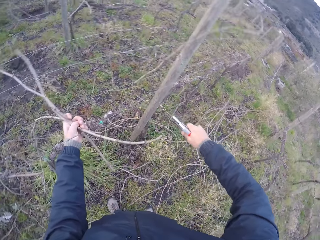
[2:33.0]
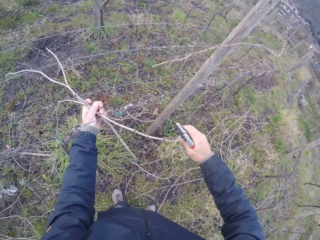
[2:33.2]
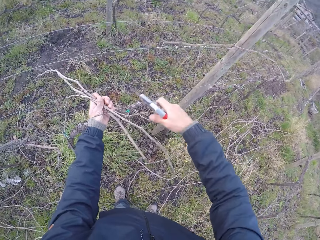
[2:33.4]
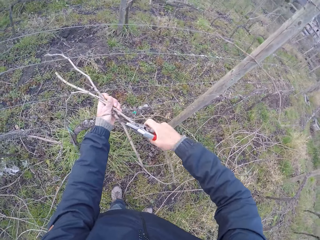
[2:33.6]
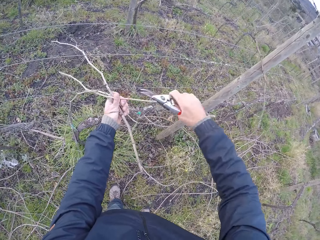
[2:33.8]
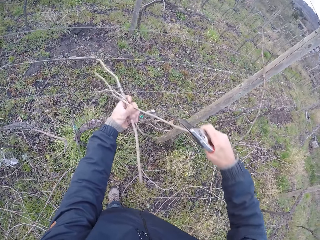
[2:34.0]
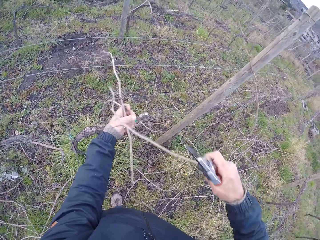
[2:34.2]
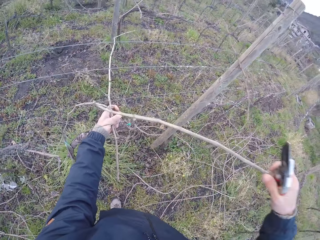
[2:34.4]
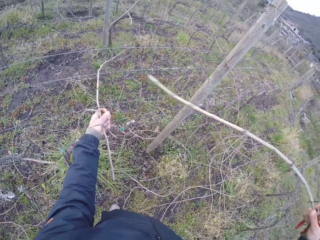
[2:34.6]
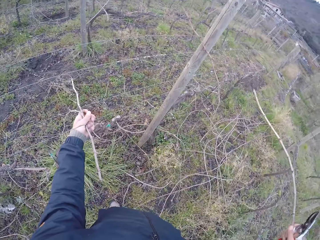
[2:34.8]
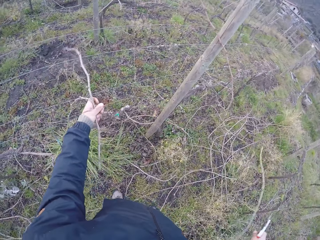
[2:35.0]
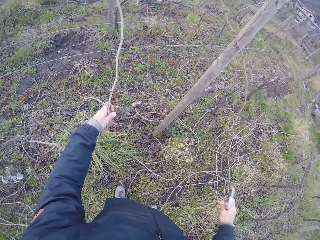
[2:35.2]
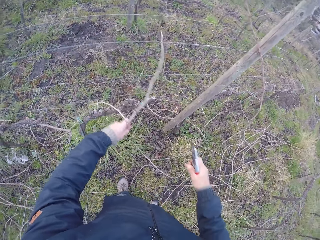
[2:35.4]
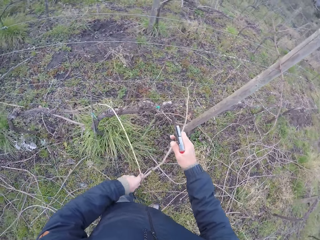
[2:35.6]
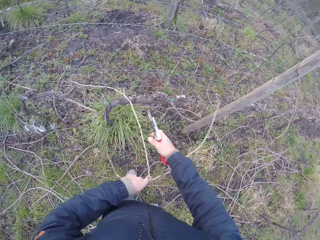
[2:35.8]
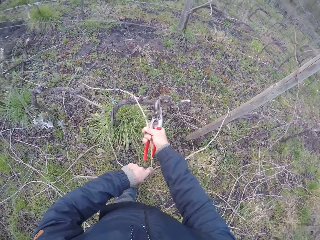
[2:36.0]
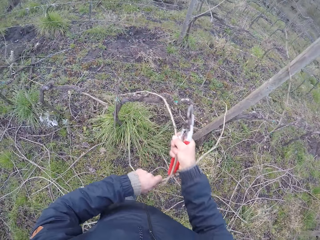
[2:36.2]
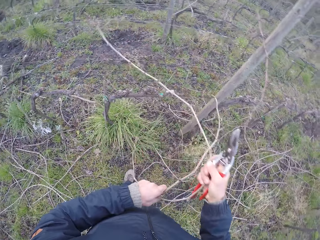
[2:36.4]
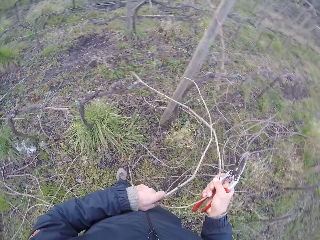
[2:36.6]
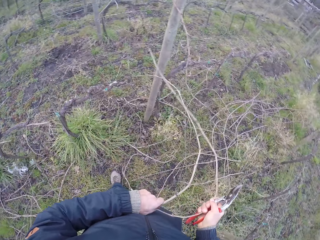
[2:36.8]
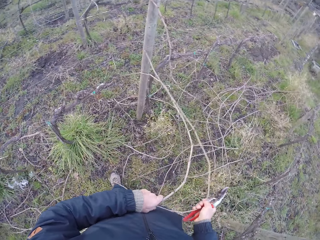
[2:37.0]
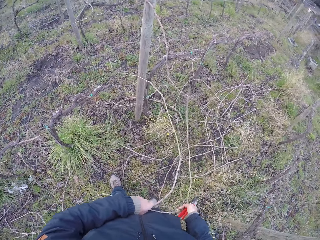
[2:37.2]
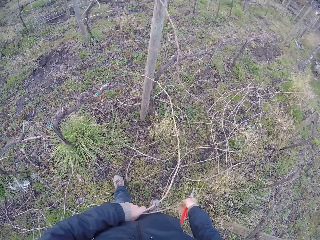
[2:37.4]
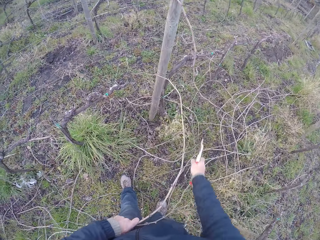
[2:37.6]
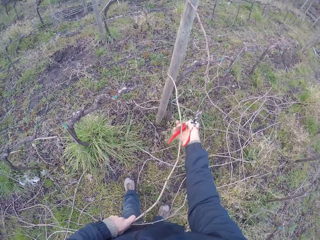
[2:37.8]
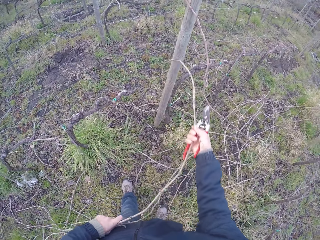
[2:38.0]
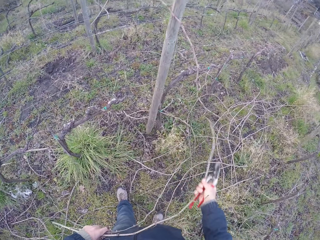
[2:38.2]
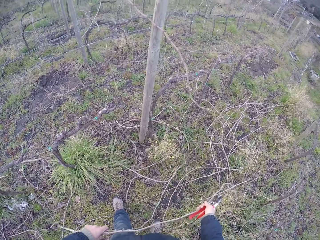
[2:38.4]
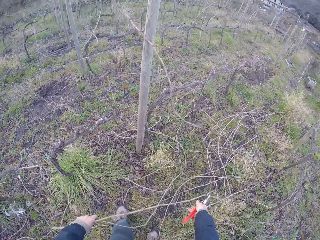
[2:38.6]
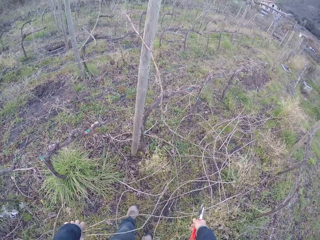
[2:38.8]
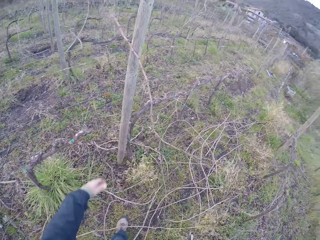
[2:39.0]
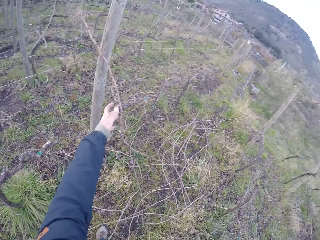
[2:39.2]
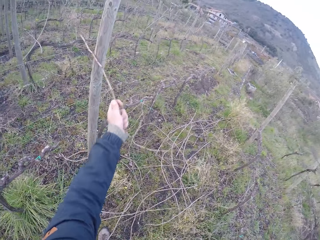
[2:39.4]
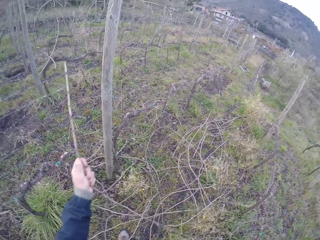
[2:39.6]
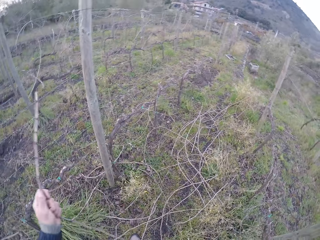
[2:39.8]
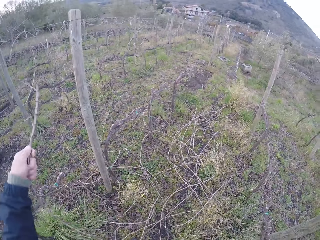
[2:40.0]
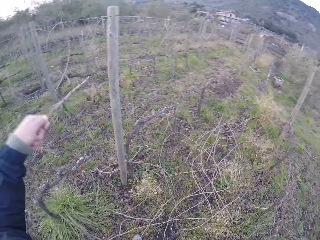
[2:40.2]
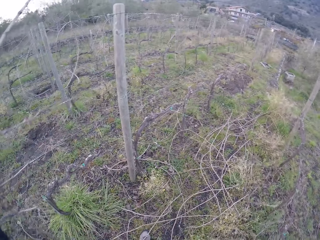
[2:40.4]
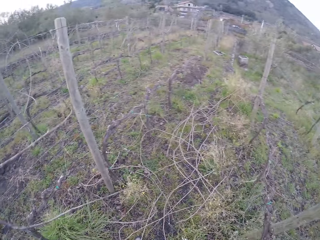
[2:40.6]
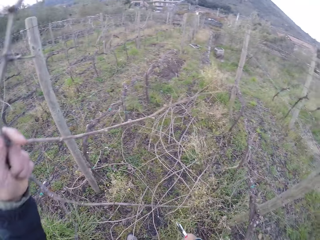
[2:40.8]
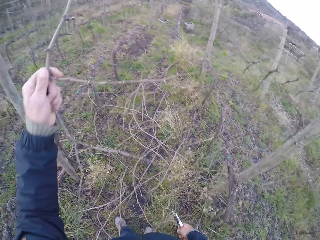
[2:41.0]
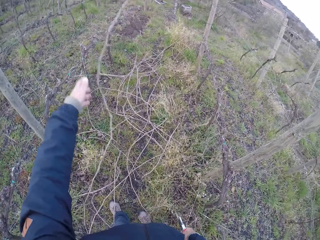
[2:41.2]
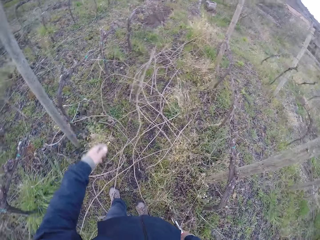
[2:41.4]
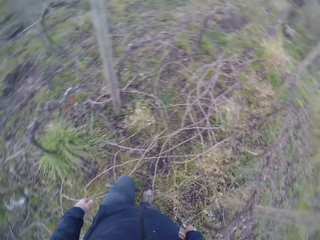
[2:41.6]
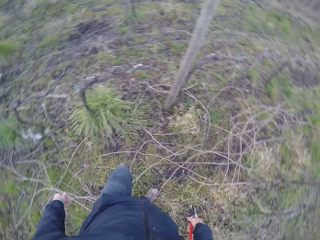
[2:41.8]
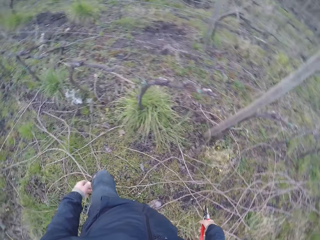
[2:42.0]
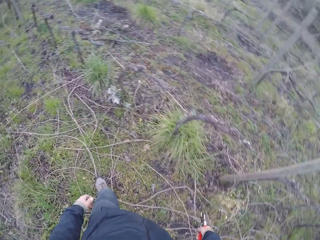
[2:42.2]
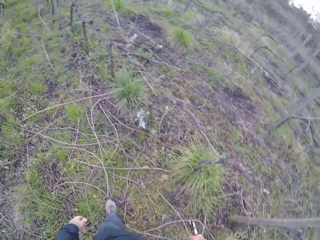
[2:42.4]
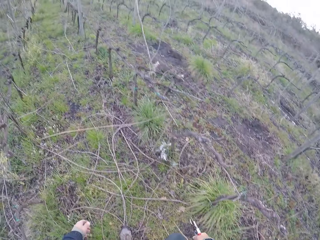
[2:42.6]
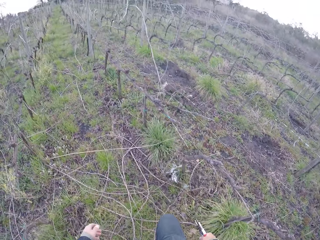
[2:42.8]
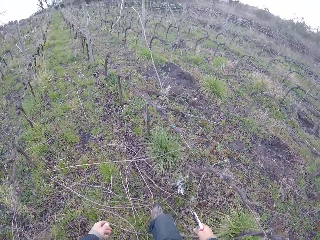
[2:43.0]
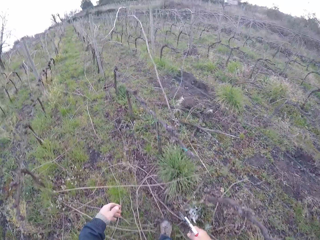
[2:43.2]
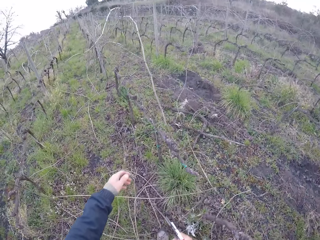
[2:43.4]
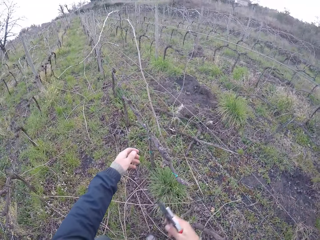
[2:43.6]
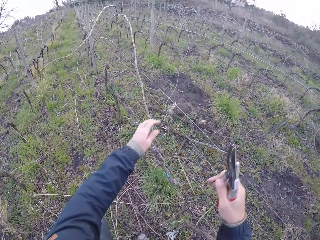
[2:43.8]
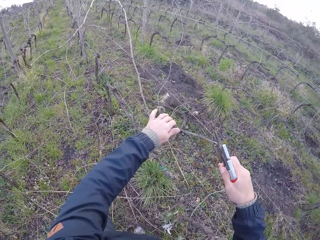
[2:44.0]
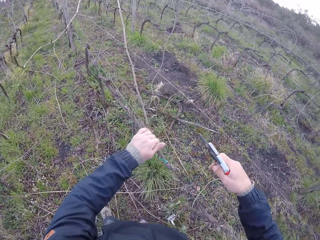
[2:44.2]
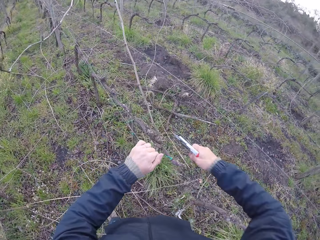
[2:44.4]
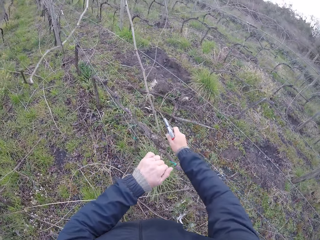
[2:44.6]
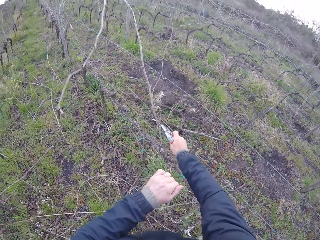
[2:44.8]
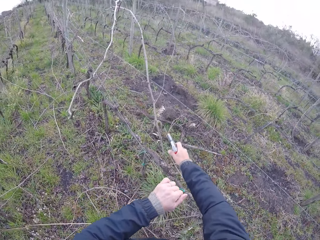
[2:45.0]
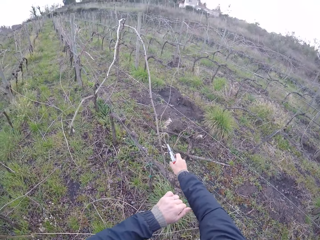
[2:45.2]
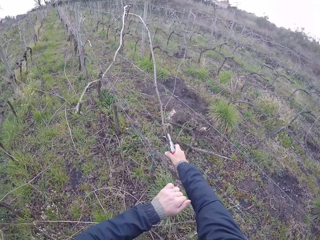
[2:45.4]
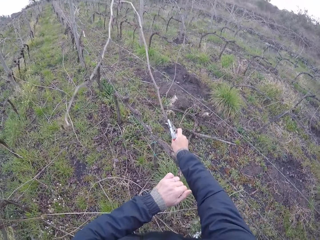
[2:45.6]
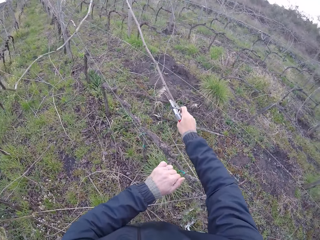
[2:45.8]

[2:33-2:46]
The camera wearer cuts twigs. He drags a stick from the barbed wire with his right hand. He drops the stick in his right hand on the floor. He drags the stick from the barbed wire with both hands. He drags the stick from the barbed wire with his right hand. He drops the stick in his right hand on the floor. He drags a stick in the barbed wire with his left hand. He drops the stick in his left hand on the floor. He walks. He drags the barbed wire with his left hand.

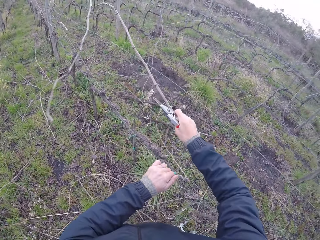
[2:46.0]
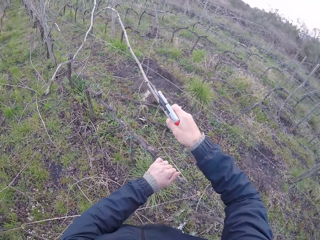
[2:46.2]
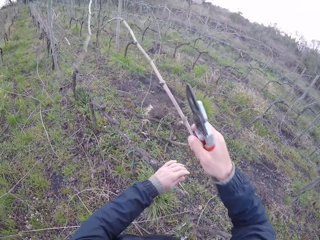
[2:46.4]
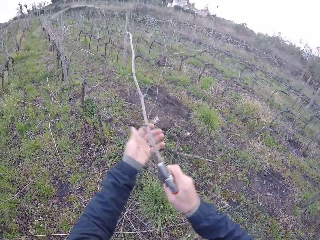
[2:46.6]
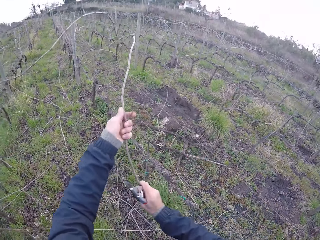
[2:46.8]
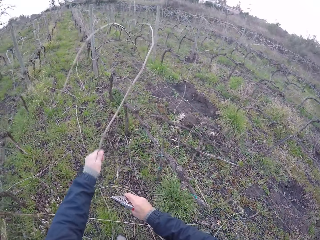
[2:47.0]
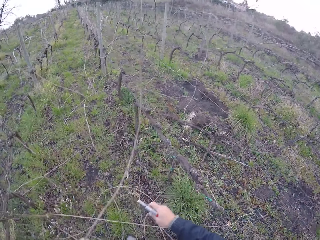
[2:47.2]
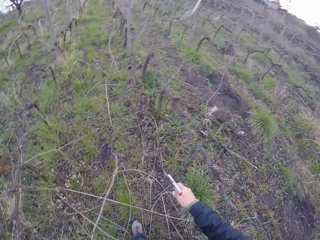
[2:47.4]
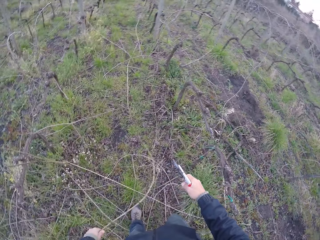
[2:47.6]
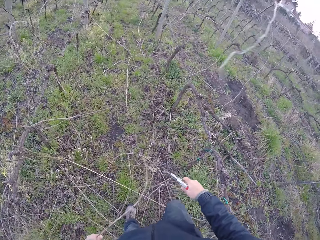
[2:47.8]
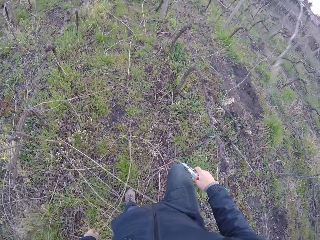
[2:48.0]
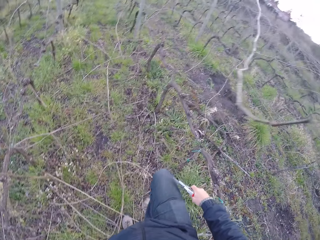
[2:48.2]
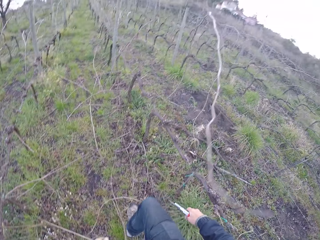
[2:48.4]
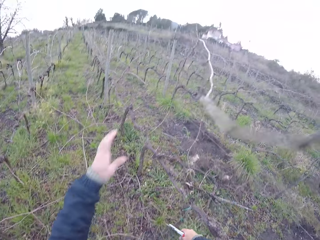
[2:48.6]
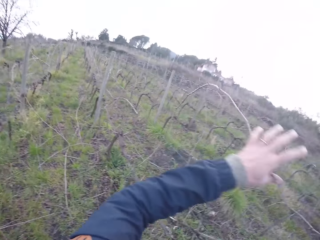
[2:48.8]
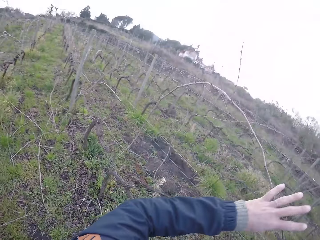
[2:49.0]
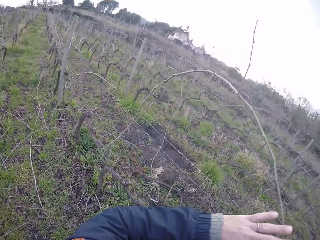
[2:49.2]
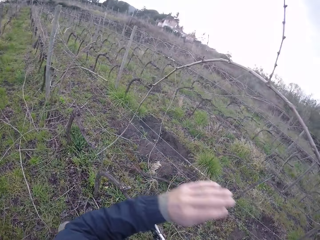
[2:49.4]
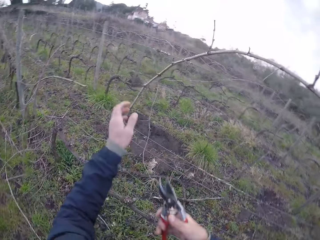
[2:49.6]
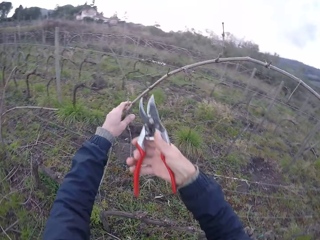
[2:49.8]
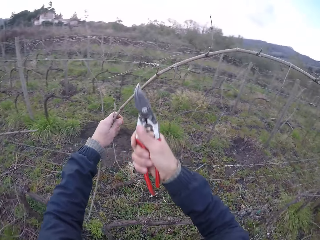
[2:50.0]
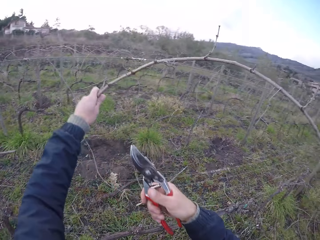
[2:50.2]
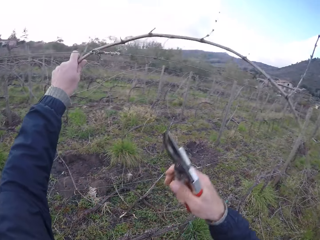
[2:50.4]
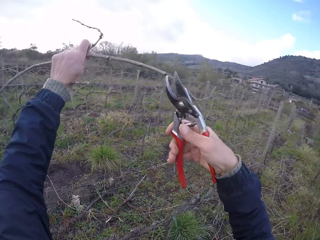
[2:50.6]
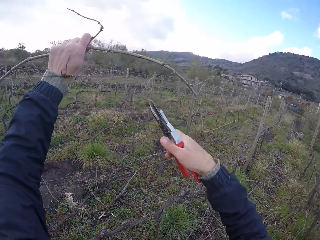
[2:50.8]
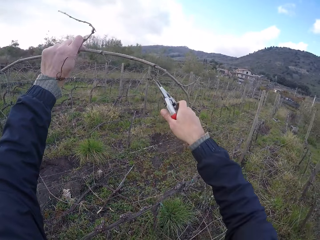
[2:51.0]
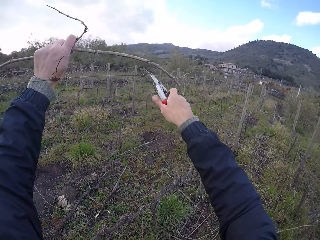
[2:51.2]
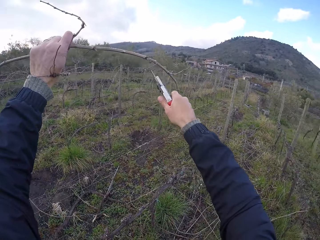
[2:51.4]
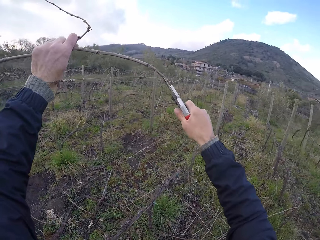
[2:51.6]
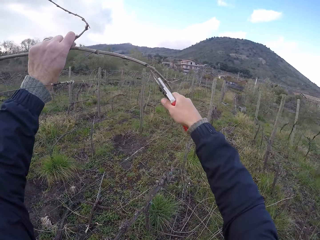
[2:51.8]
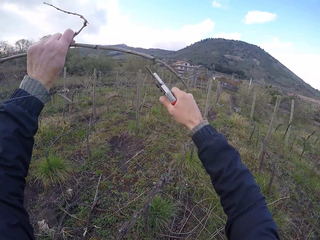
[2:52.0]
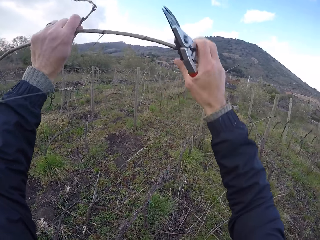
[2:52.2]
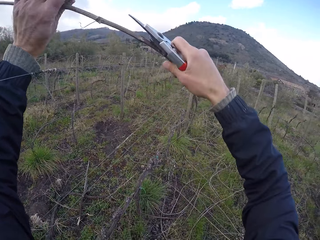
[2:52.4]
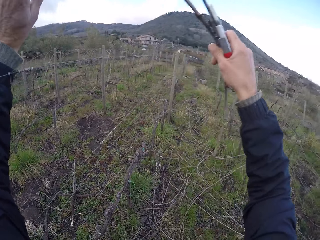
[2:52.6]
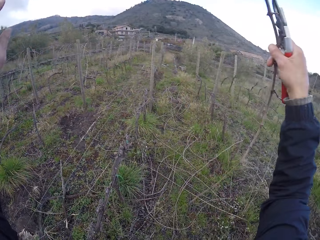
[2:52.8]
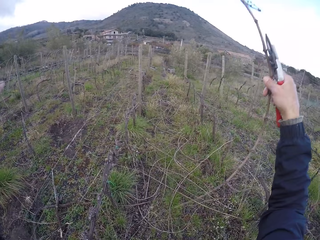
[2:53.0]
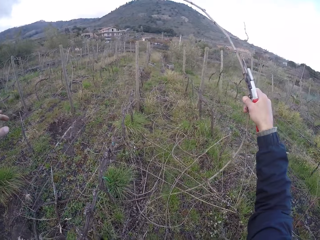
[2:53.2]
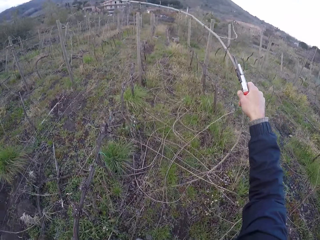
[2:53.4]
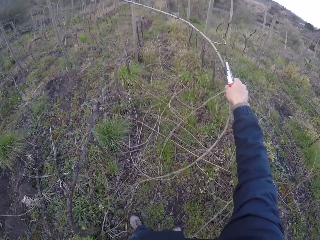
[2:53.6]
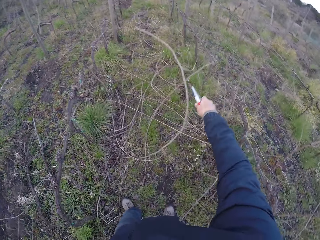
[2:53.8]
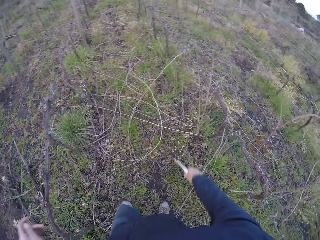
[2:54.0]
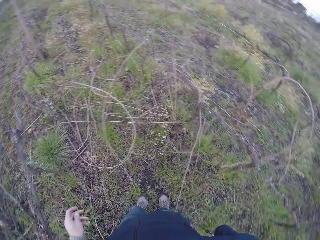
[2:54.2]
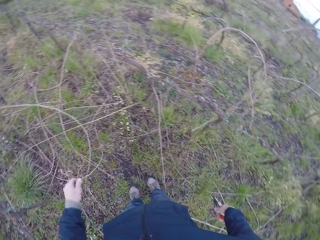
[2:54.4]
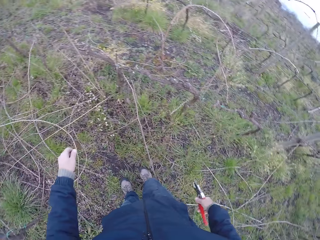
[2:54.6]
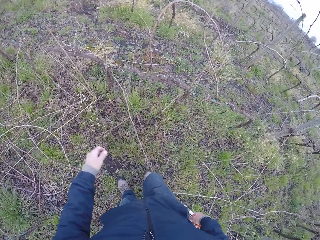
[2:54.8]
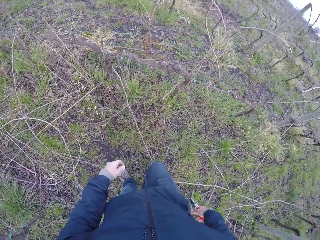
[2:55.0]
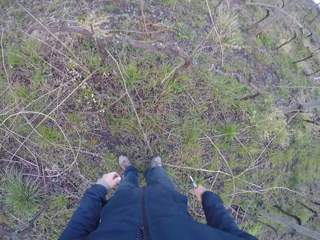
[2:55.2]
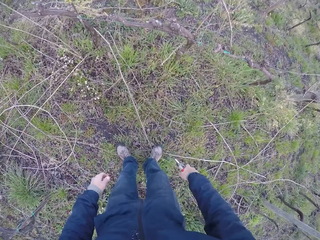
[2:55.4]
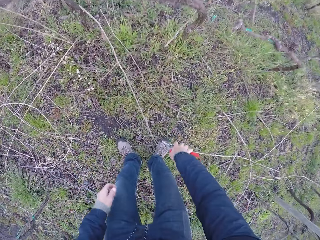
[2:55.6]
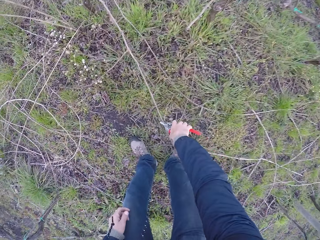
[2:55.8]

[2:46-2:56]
The camera wearer drags a stick in the barbed wire with his right hand. He drags the stick in the barbed wire with his left hand. He shifts a stick in the barbed wire with his left hand. He cuts a branch of the stick with the pliers in his right hand. He removes the stick from the barbed wire with his left hand. He cuts a branch of the stick with the pliers in his right hand. He removes the stick from the barbed wire with his right hand. He drops twigs on the ground. He throws the stick in his right hand on the floor. He looks around.
